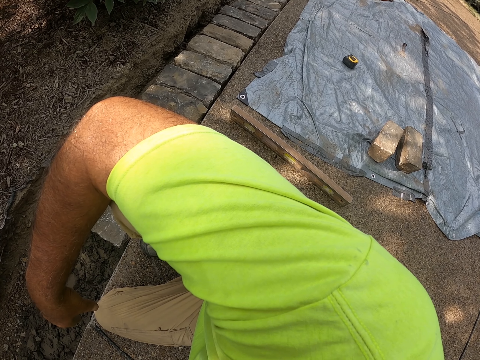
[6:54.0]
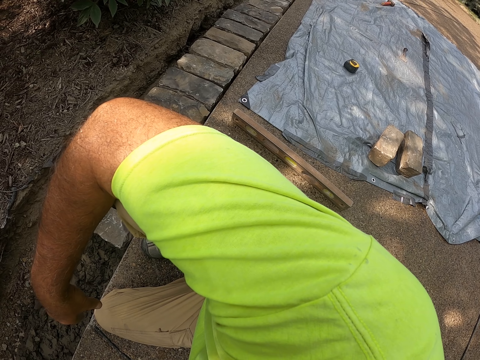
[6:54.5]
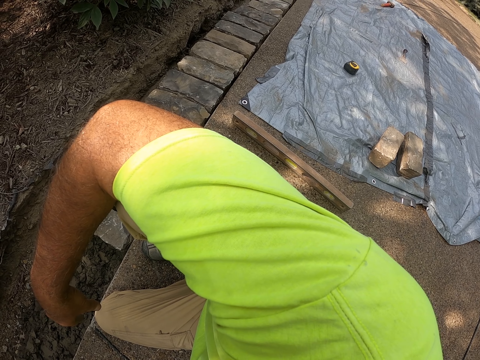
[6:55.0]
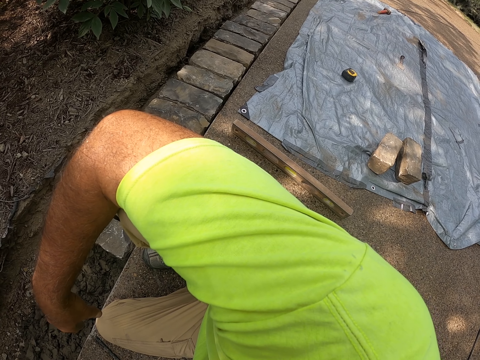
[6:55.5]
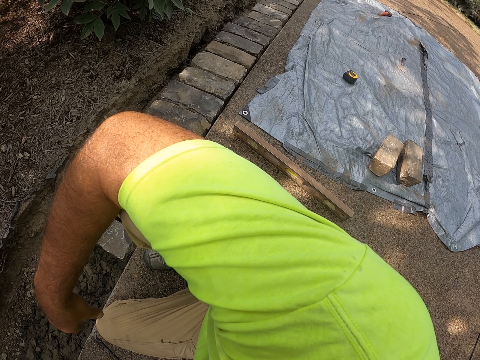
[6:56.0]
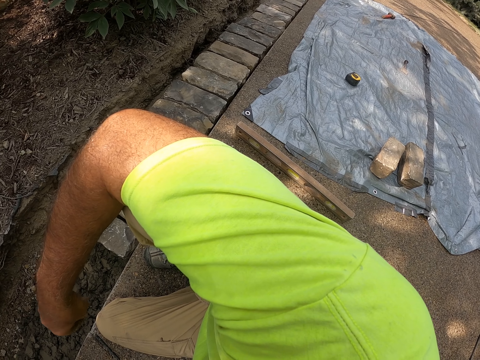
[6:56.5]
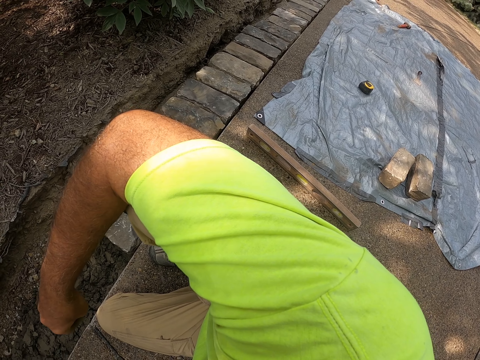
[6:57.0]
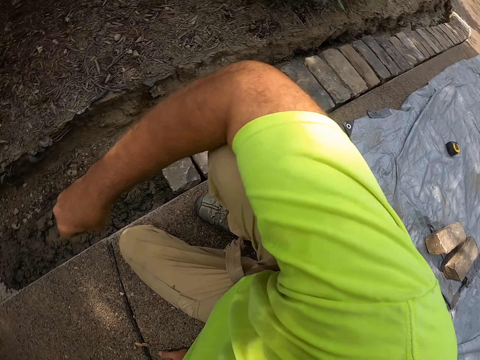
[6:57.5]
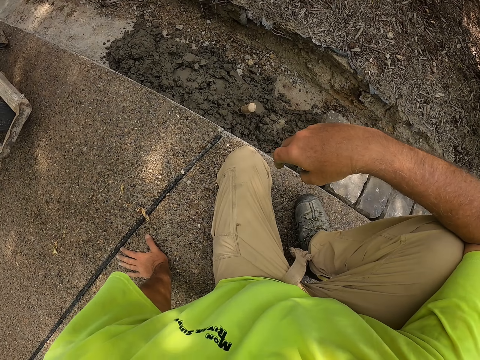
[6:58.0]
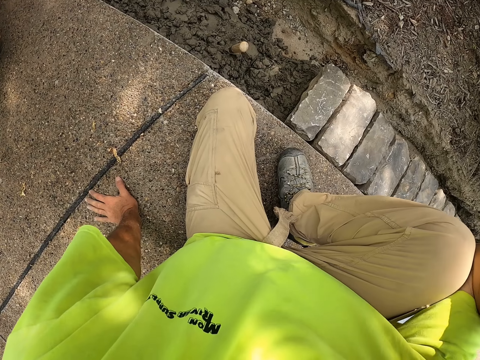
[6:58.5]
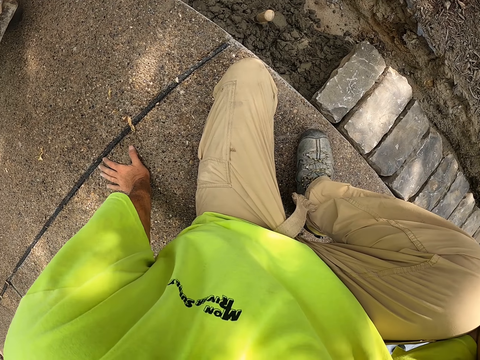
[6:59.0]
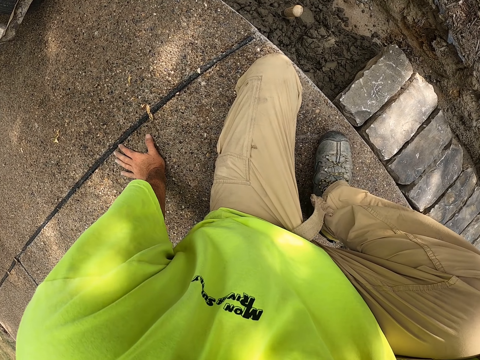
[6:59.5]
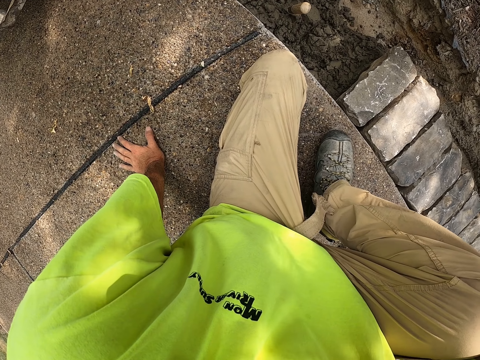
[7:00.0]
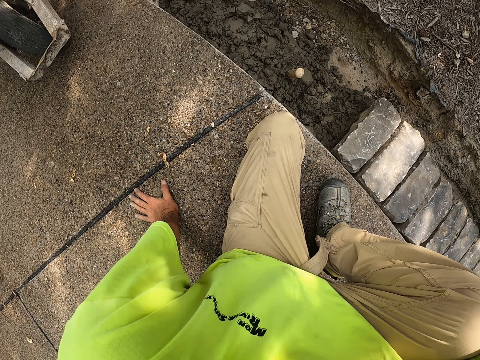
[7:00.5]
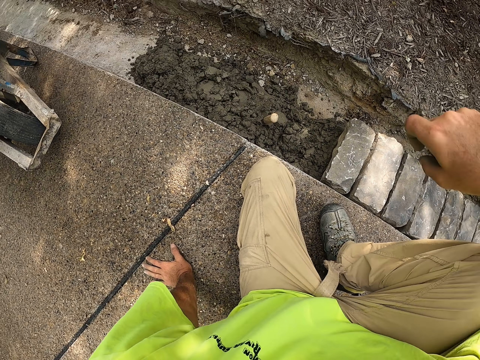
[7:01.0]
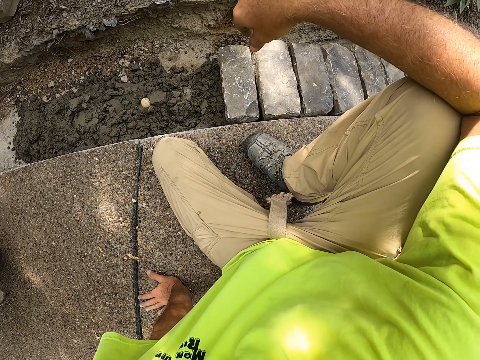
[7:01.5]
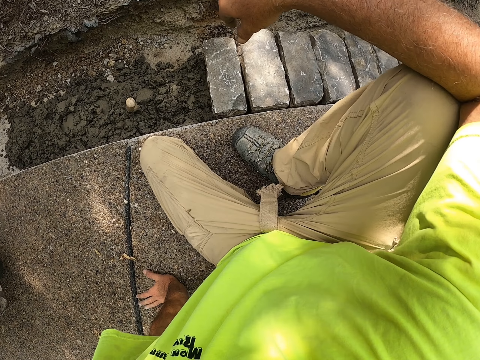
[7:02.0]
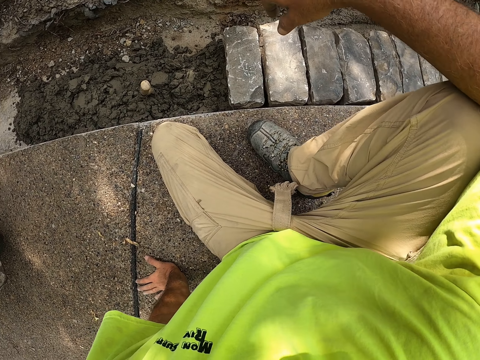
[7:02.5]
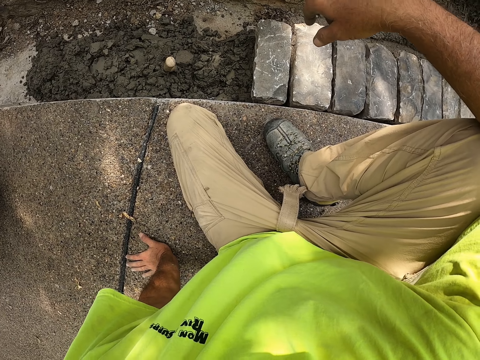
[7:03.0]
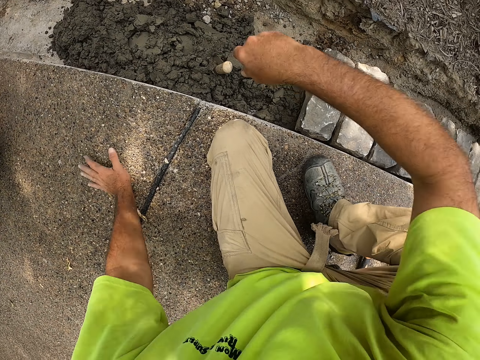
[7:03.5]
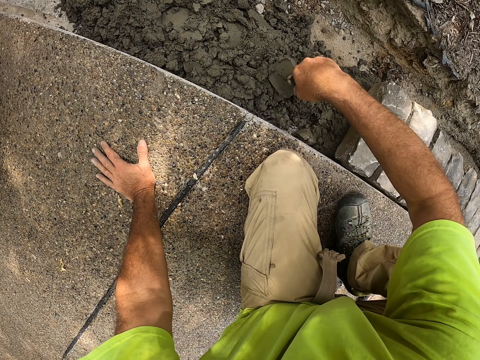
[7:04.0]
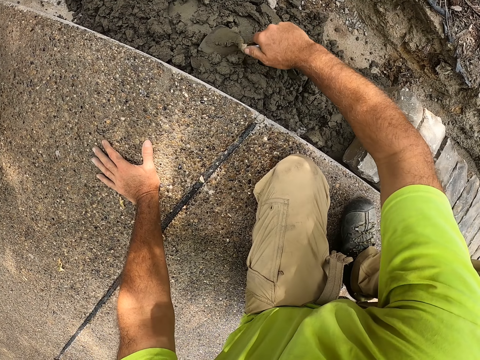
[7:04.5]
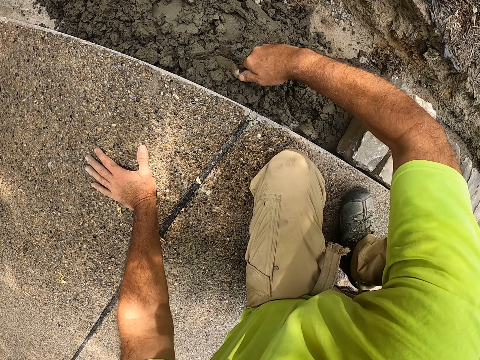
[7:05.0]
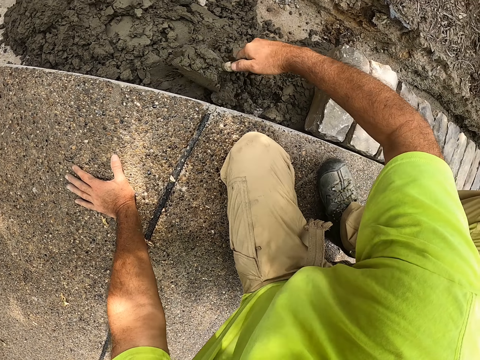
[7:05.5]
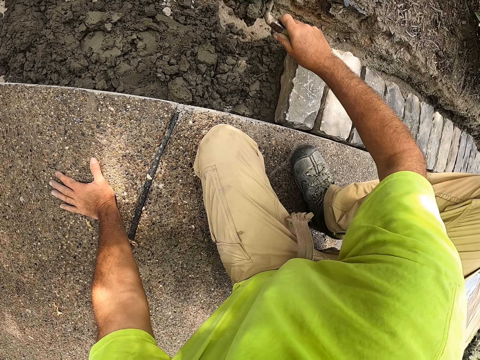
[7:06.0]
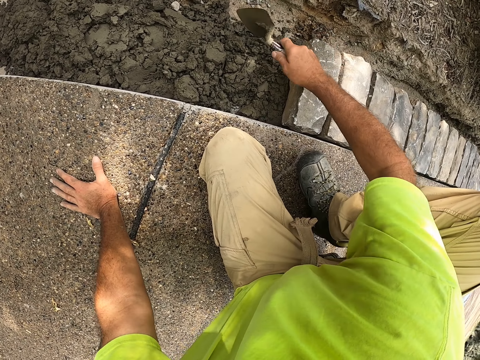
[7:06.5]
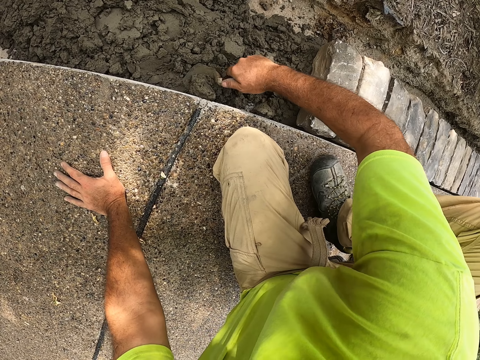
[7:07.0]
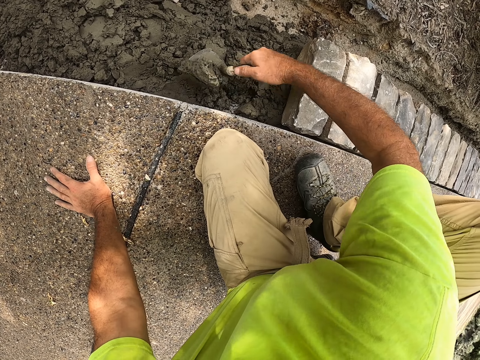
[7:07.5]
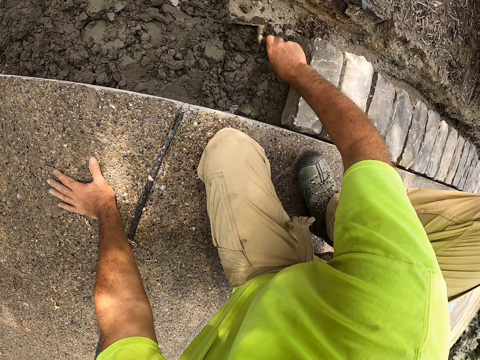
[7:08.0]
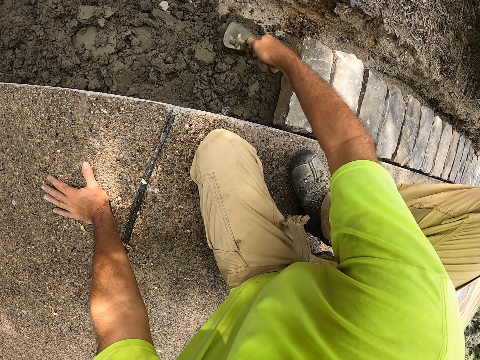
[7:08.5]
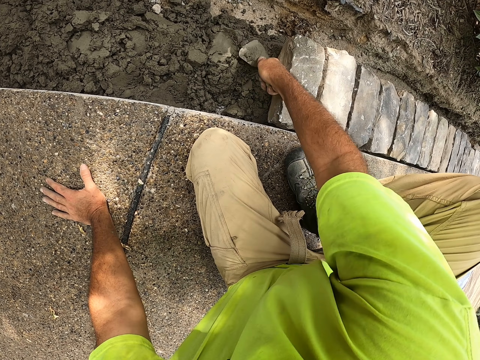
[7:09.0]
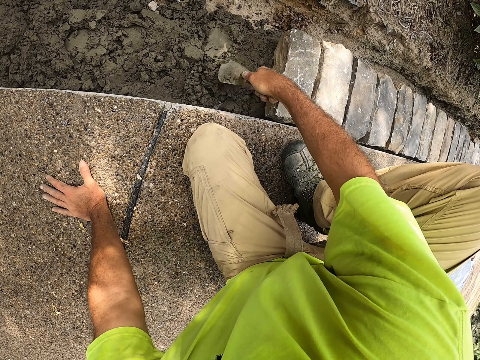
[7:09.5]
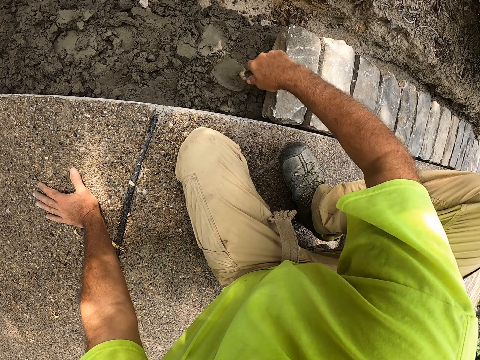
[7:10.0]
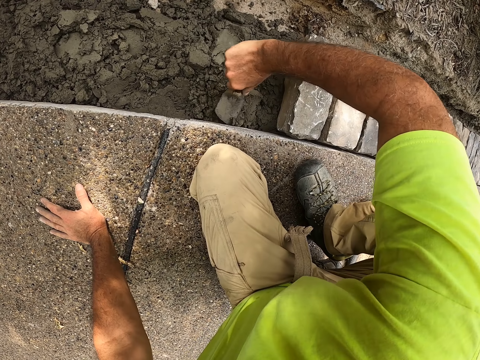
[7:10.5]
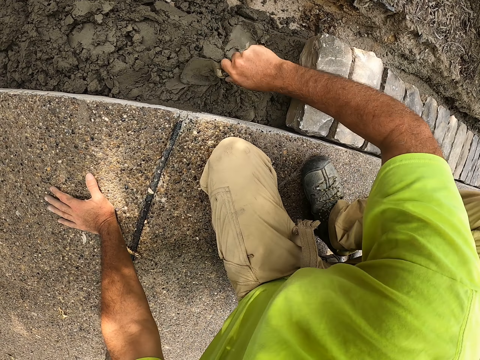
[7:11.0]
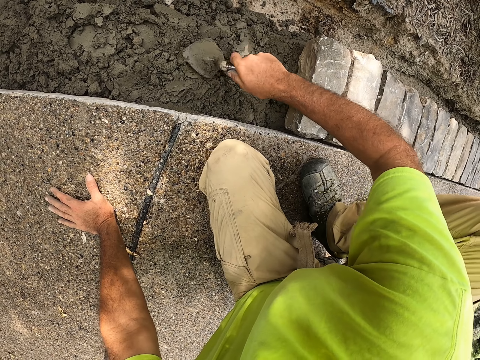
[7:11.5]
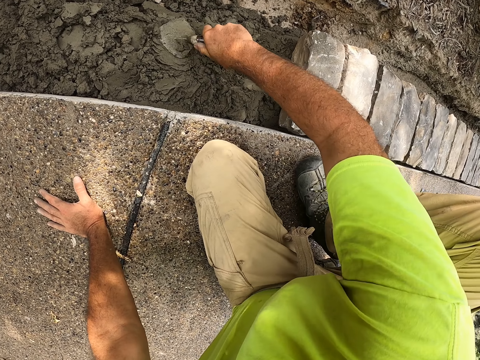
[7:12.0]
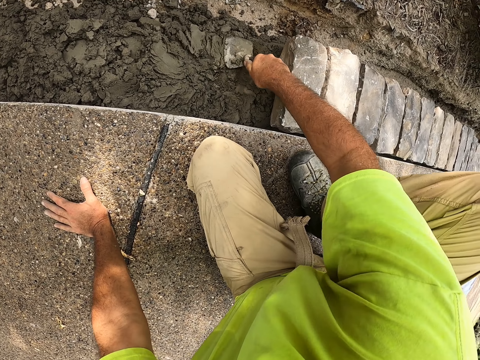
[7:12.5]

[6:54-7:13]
The camera wearer places his hands on the floor. He puts the hand back. He picks up a trowel. He scoops cement. He holds the steel. He puts the cement down. He scoops the cement. He chops the concrete with the float steel. He puts the cement down. He spreads the cement.

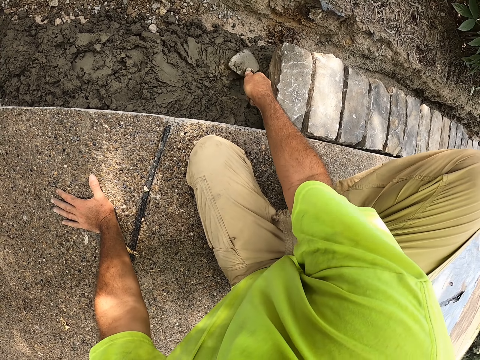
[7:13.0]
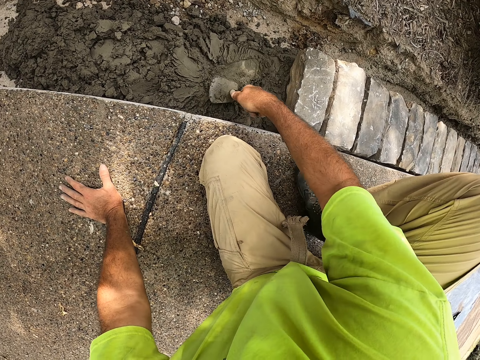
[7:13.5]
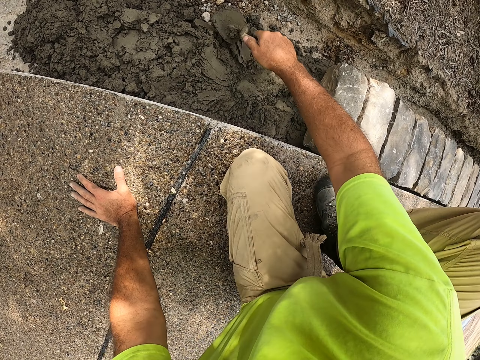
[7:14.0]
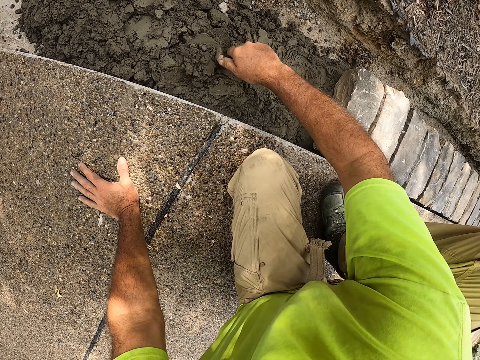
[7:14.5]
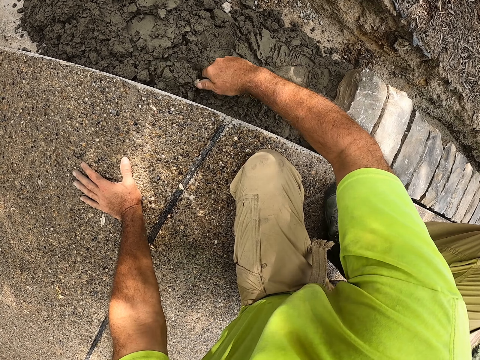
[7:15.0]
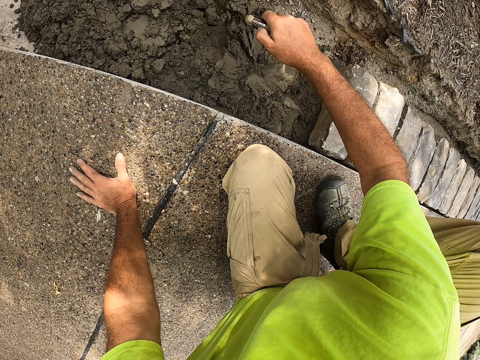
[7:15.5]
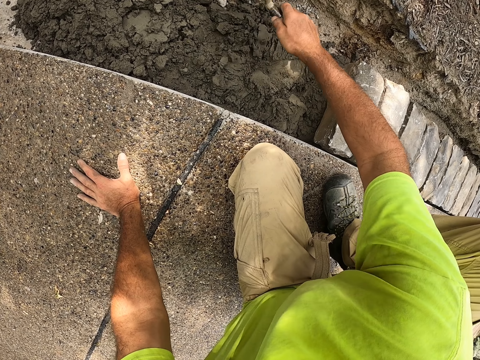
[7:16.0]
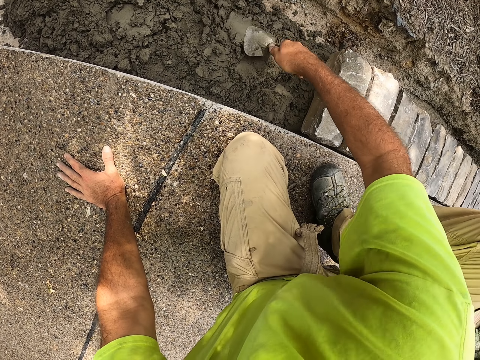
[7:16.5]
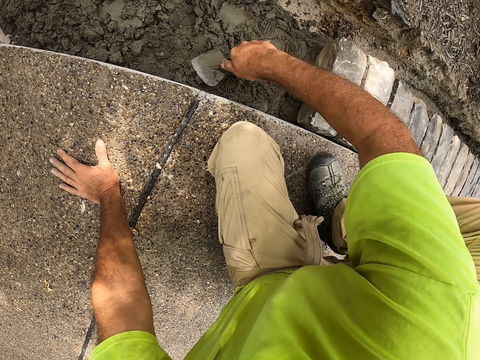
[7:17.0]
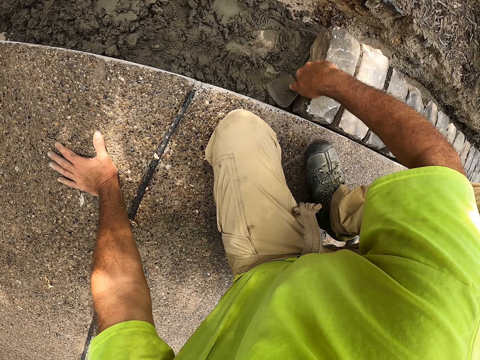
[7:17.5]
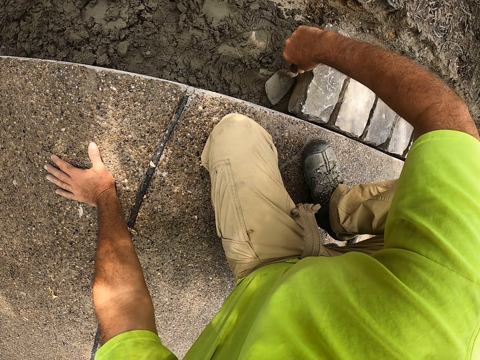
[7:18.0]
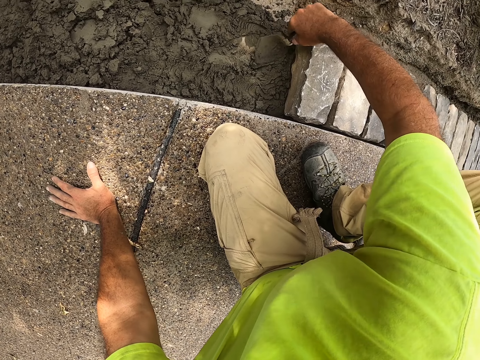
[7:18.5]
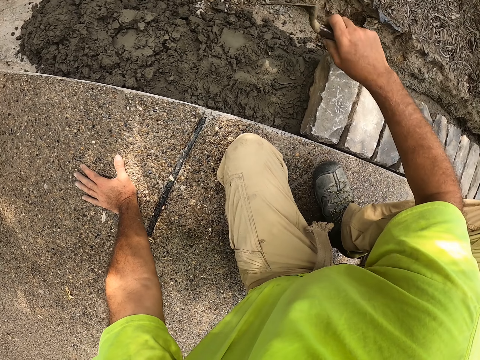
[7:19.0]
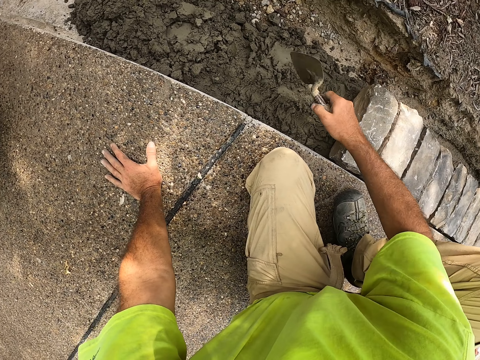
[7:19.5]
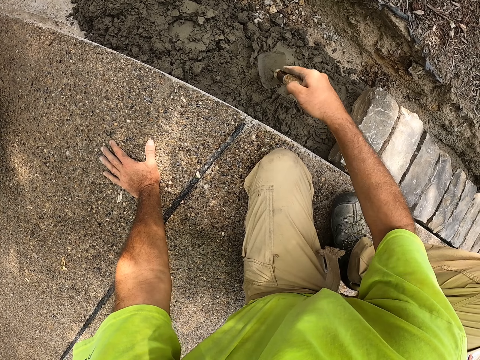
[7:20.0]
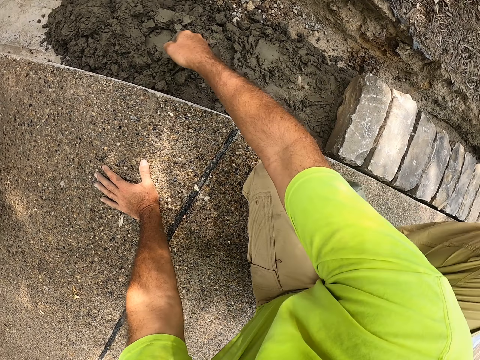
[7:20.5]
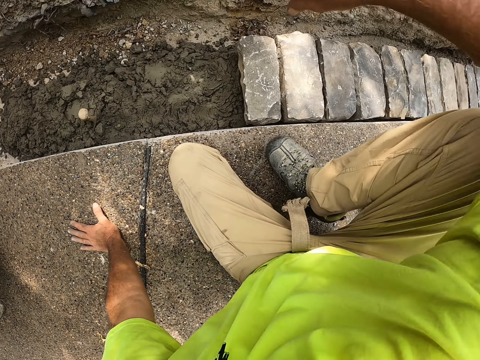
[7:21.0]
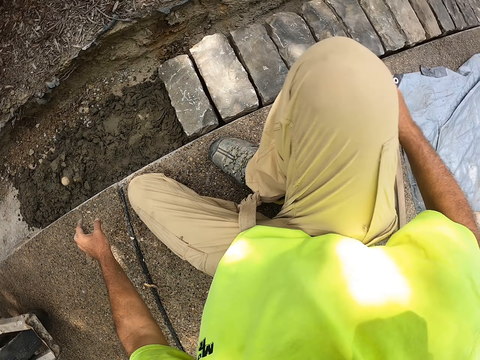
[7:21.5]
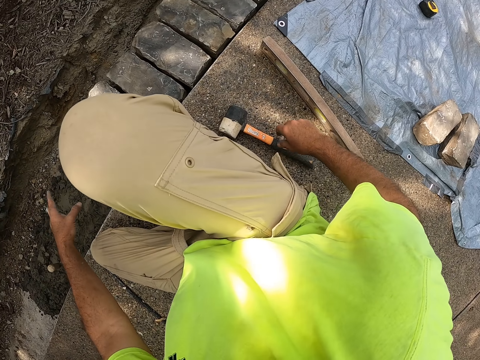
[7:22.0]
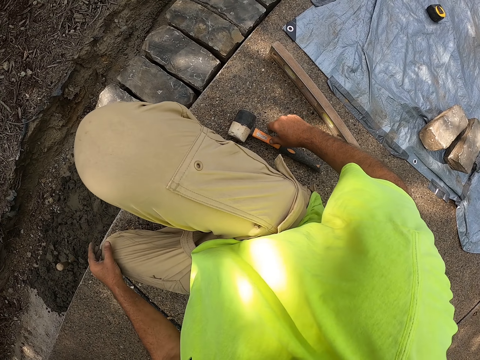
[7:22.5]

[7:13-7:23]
The camera wearer scoops cement. They put the cement down. They spread the cement. They put a trowel down.
